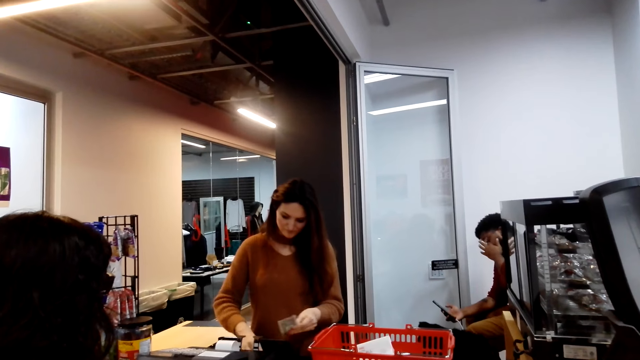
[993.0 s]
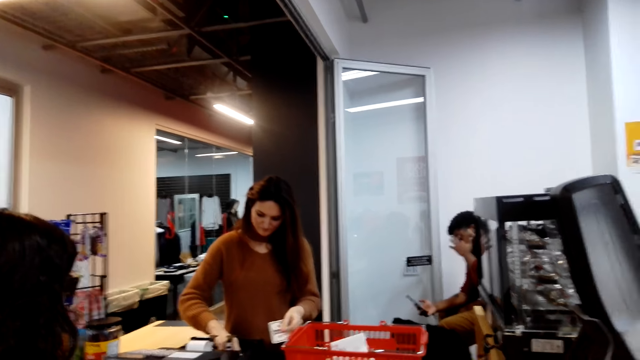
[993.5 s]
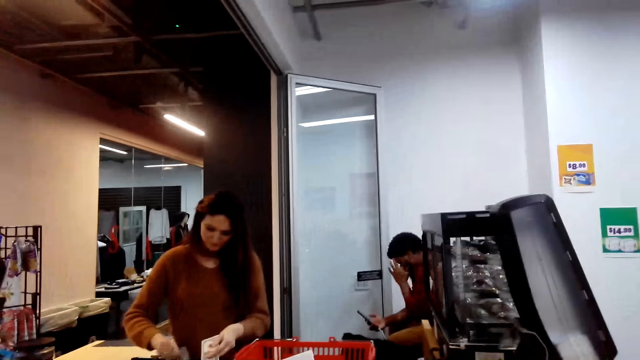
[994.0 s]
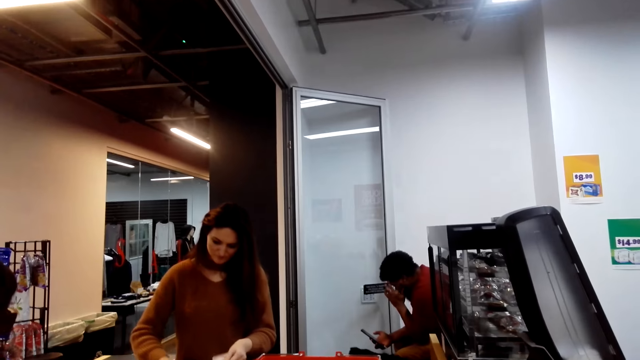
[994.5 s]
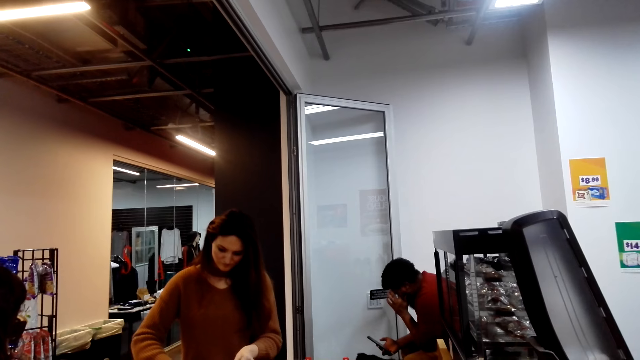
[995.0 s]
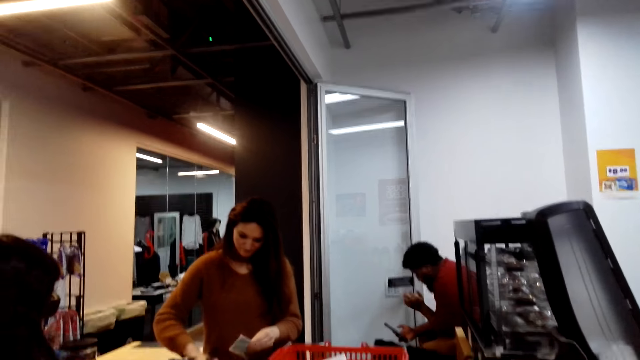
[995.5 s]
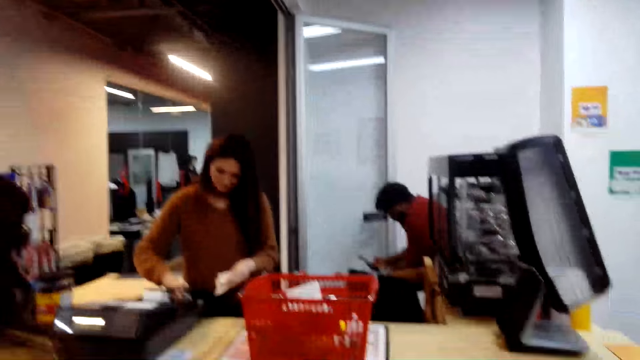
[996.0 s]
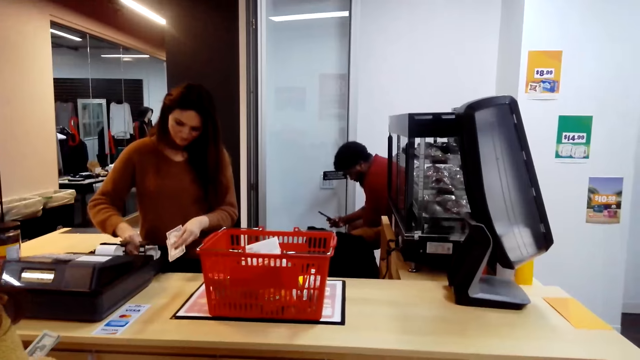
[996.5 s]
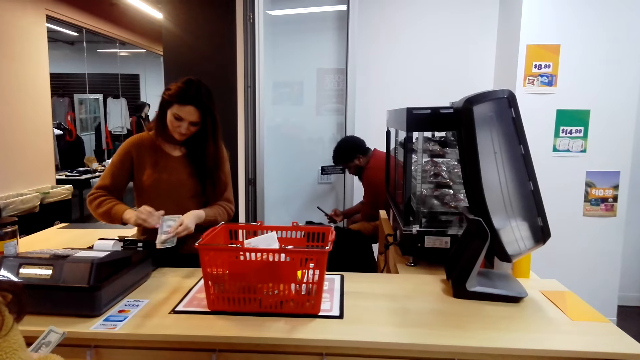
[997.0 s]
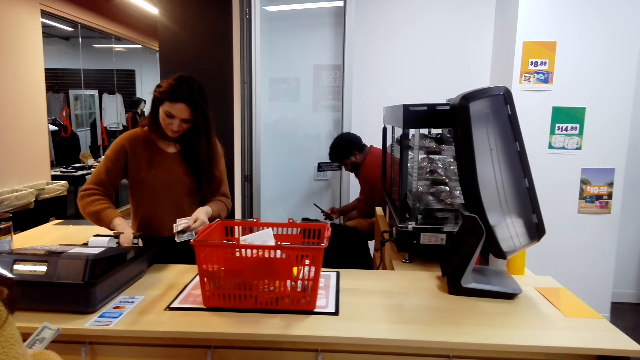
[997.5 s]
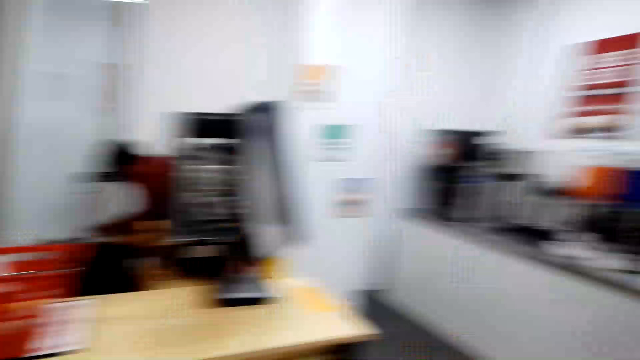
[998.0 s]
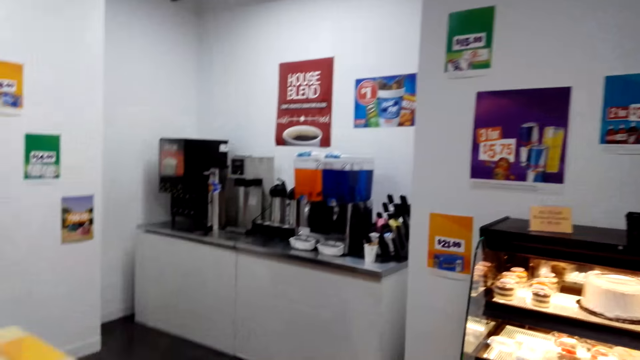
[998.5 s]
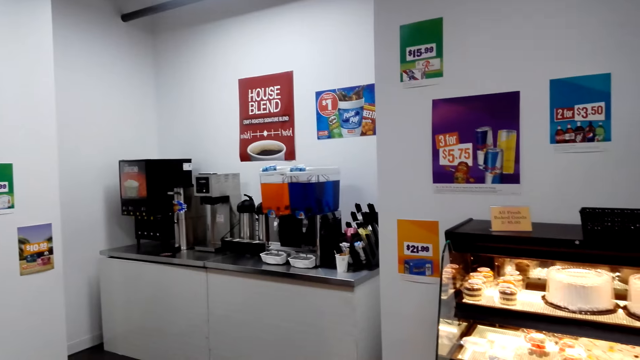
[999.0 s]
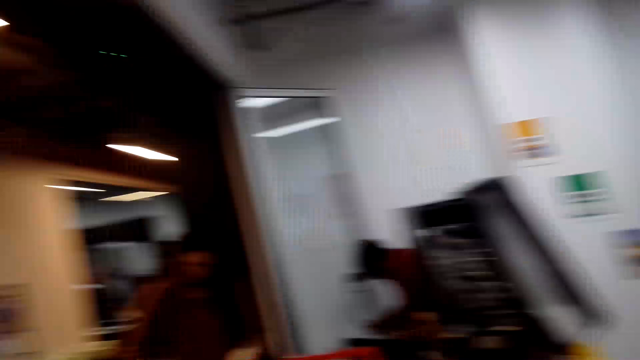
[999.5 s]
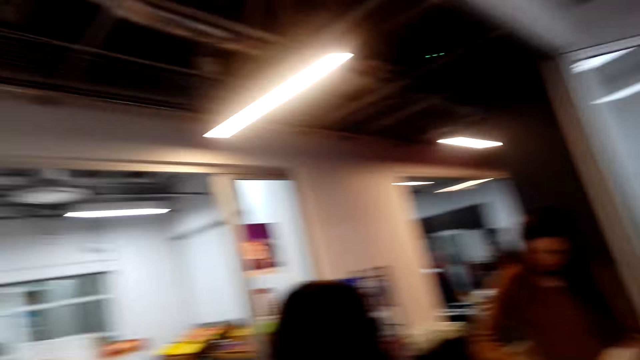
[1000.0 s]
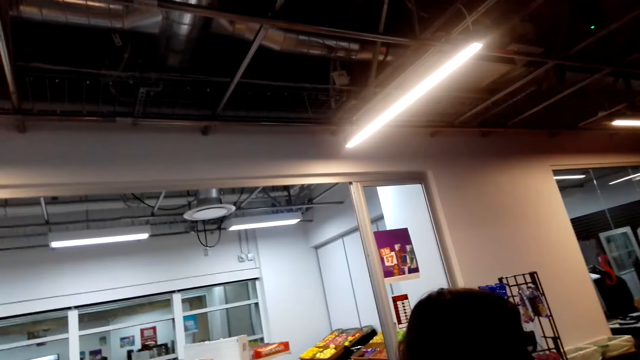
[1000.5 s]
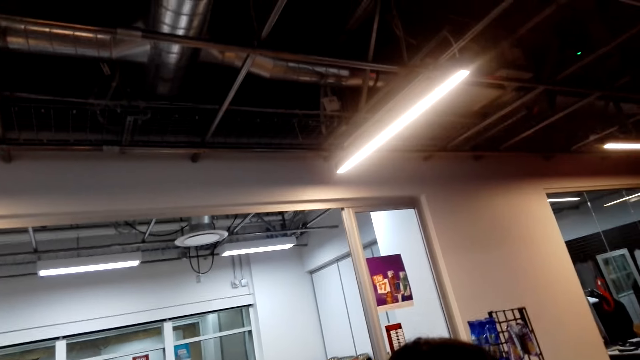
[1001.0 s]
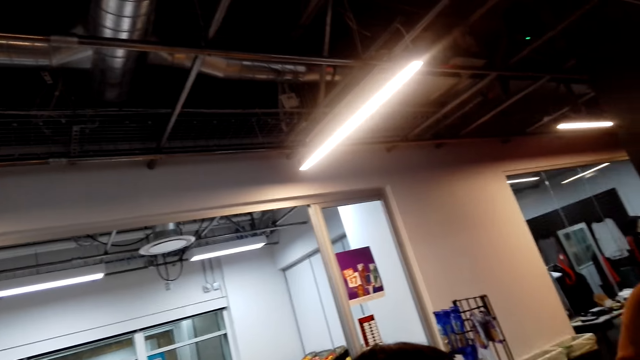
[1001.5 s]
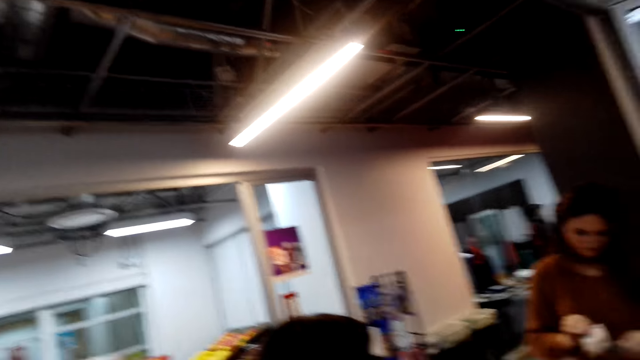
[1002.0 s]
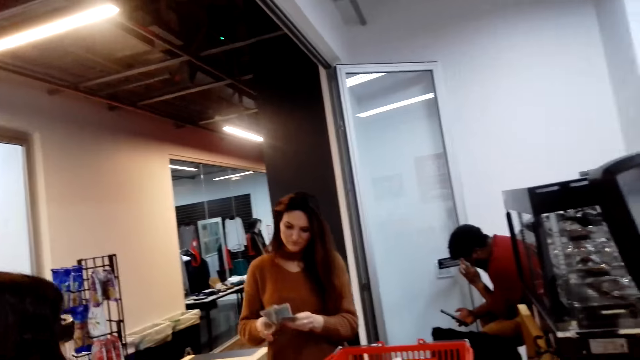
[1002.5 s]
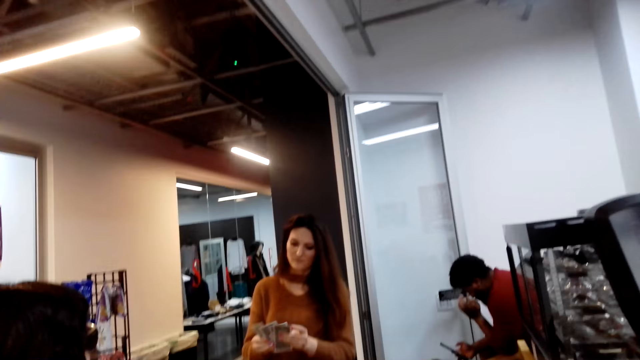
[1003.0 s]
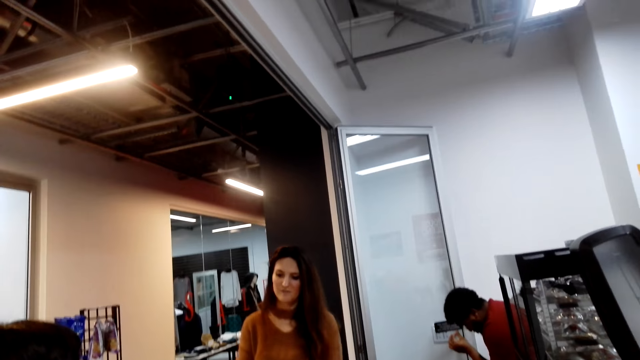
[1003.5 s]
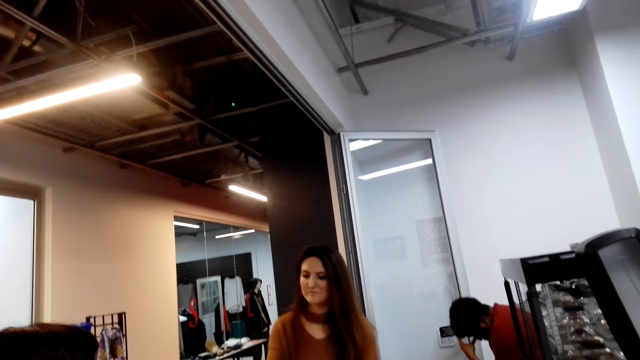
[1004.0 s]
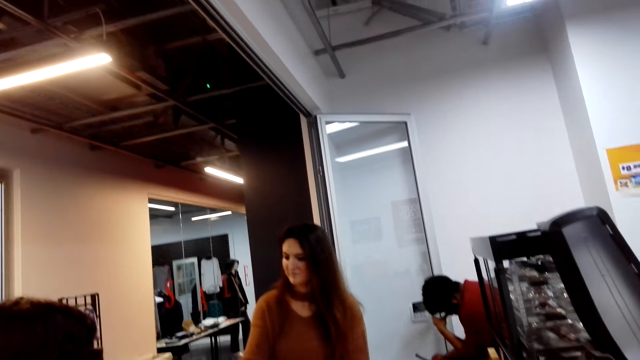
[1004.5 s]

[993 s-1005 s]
The lady counts money. The camera wearer picks up the cash from the register machine. They look around the store.

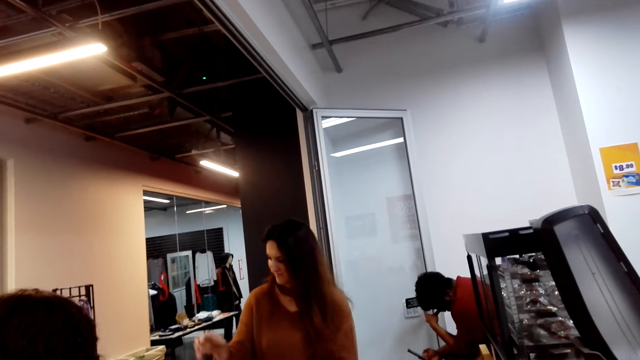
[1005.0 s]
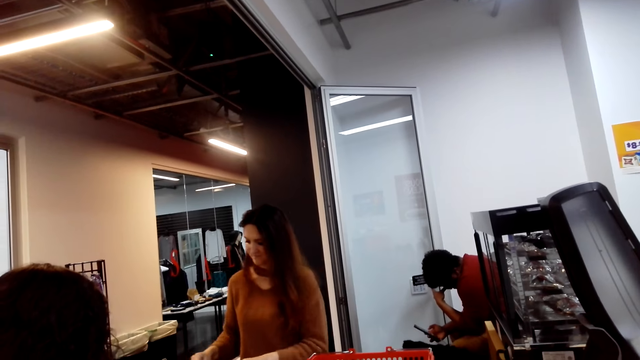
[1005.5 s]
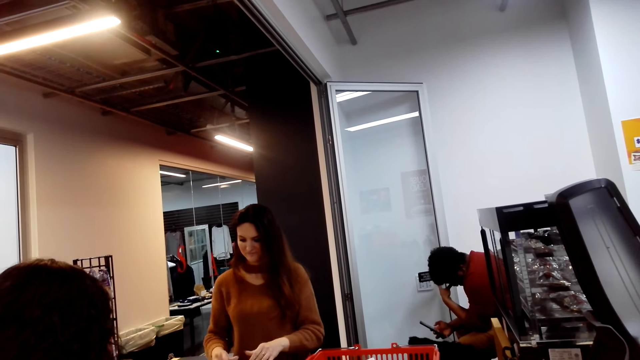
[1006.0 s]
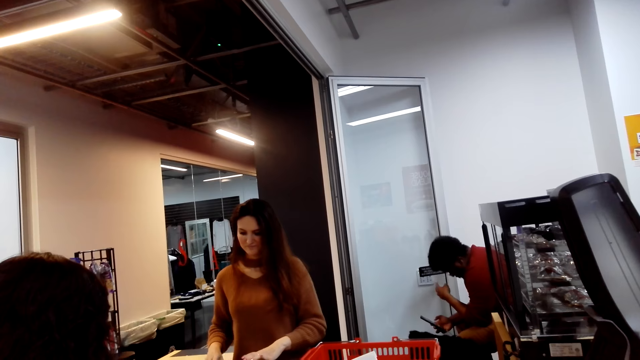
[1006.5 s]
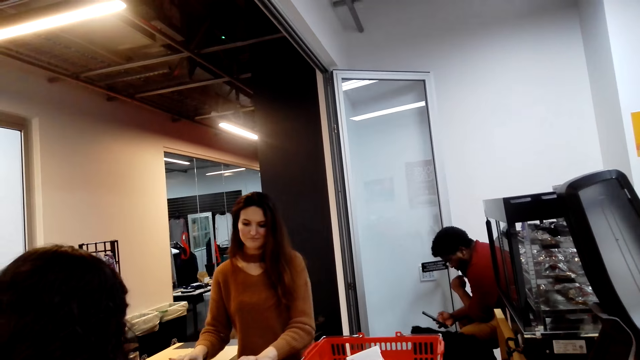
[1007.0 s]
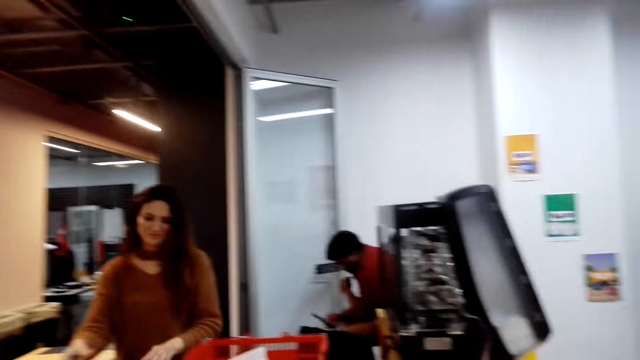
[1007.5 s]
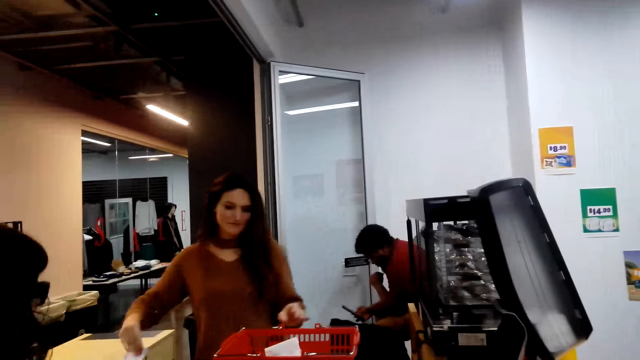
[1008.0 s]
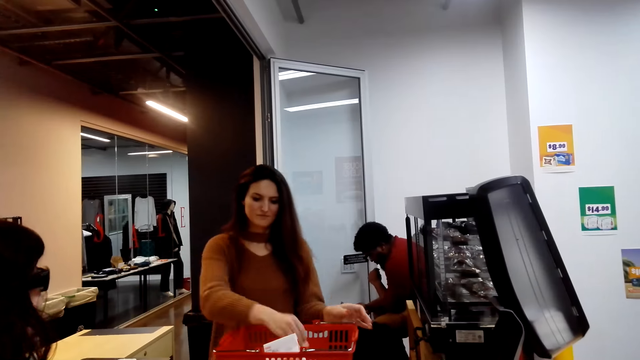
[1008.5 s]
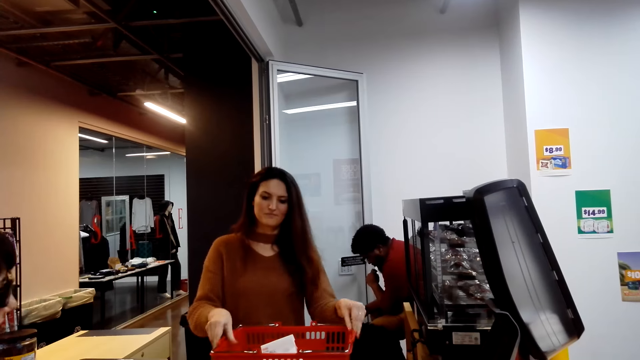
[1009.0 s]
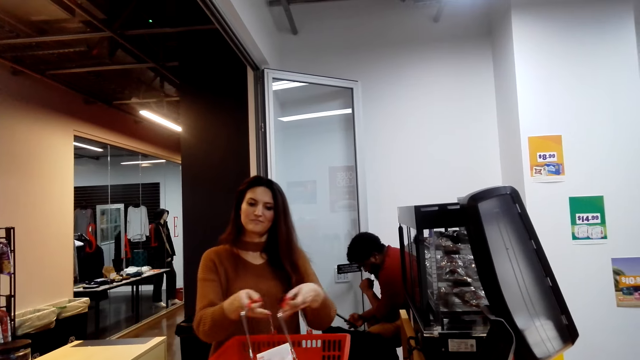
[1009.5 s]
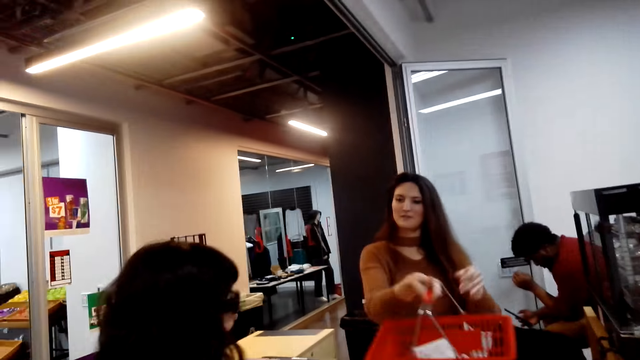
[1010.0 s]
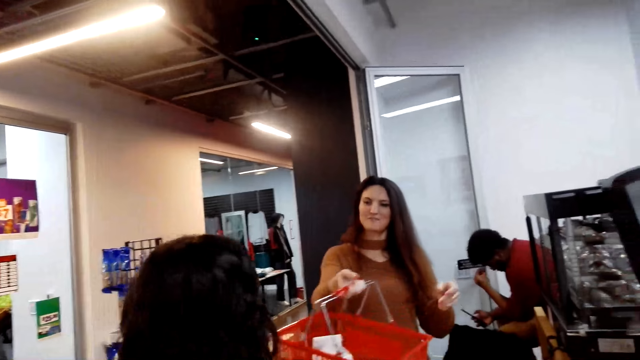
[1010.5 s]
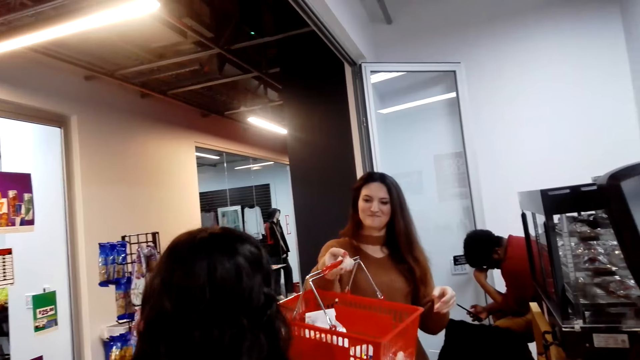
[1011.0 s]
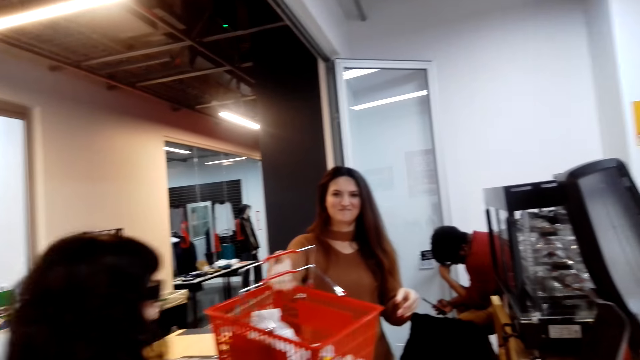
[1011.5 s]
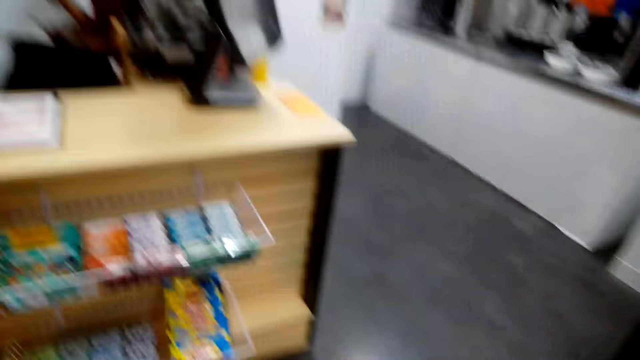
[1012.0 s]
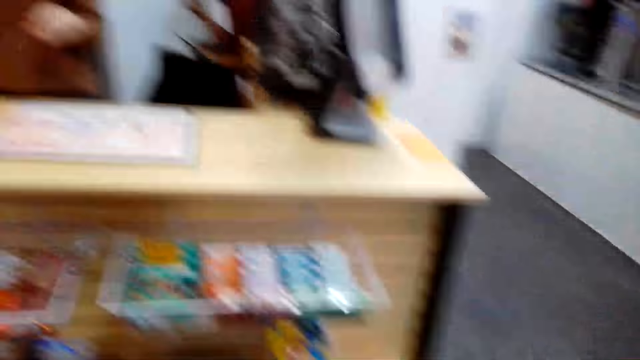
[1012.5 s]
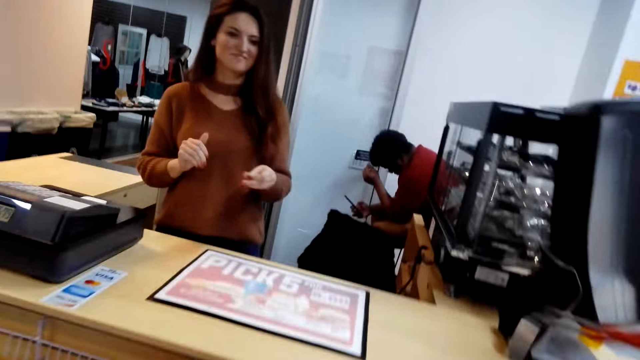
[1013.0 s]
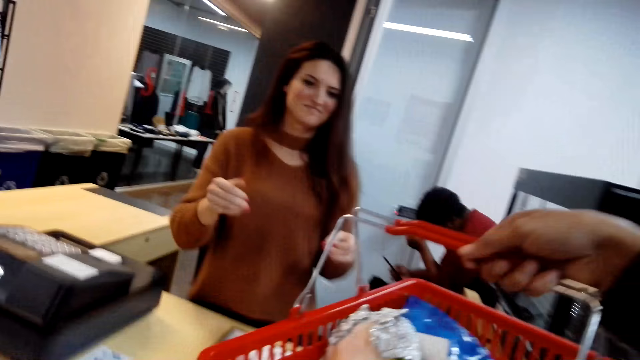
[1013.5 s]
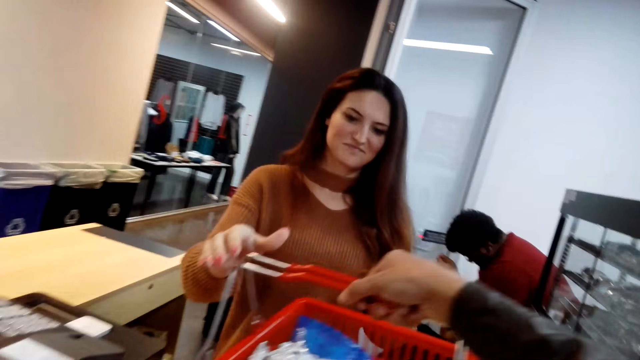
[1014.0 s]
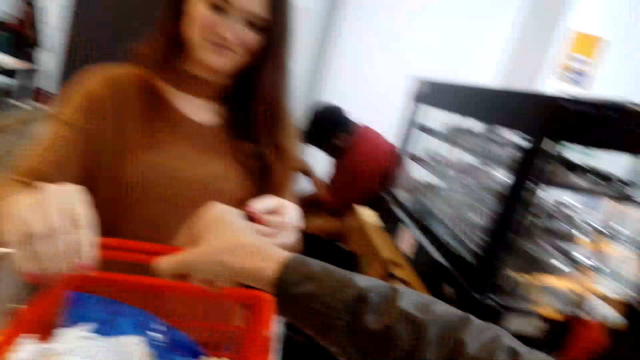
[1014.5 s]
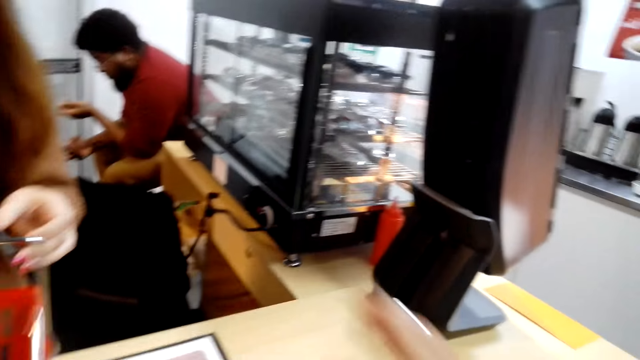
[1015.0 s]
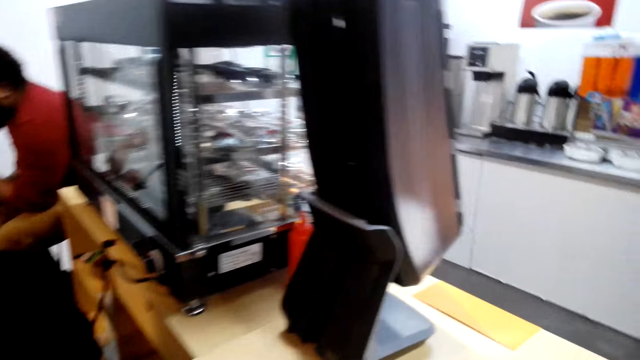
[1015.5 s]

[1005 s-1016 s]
A lady takes the basket. Another lady takes the basket from the first lady. The first lady gives the other lady the basket. The camera wearer moves to the counter. They put the basket on the counter.
